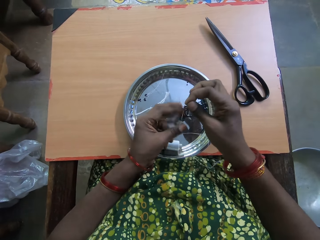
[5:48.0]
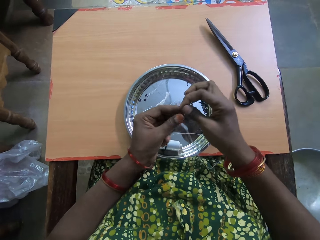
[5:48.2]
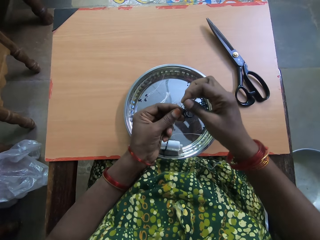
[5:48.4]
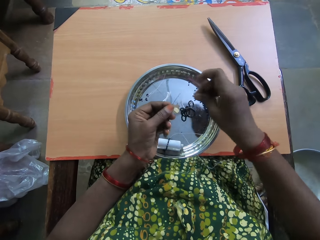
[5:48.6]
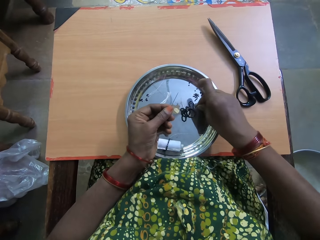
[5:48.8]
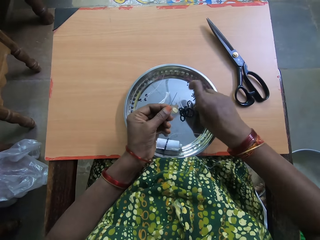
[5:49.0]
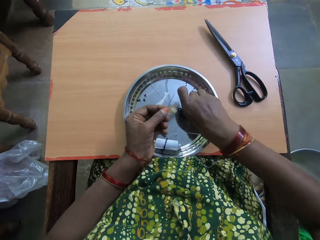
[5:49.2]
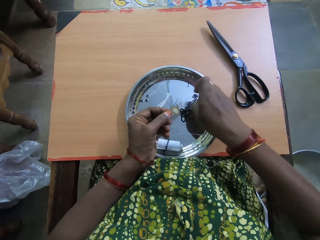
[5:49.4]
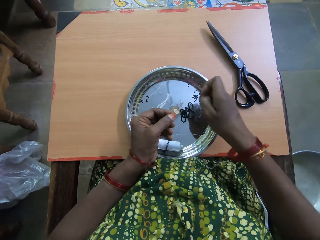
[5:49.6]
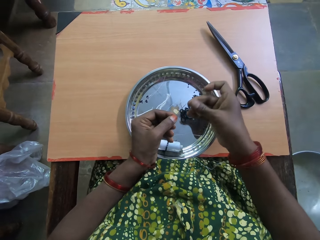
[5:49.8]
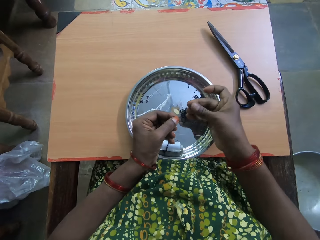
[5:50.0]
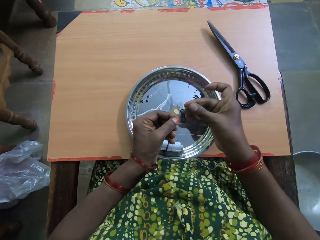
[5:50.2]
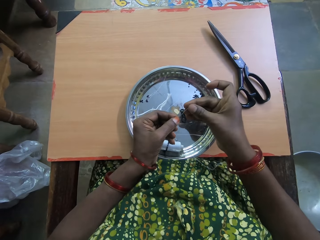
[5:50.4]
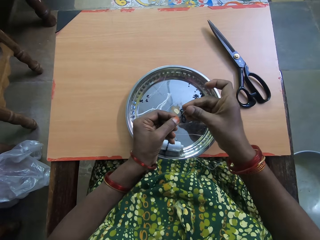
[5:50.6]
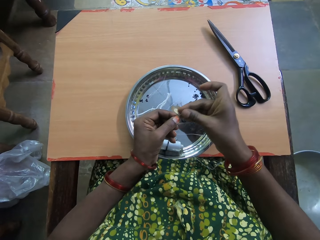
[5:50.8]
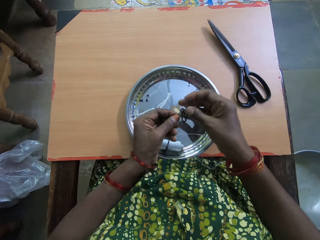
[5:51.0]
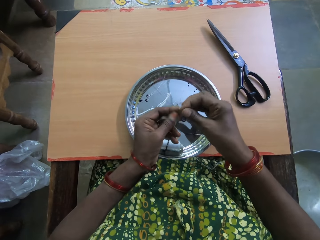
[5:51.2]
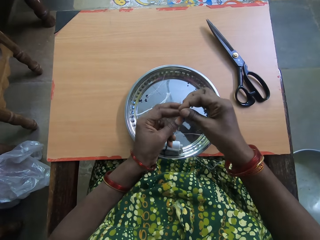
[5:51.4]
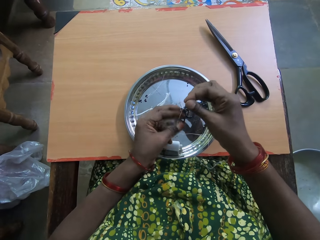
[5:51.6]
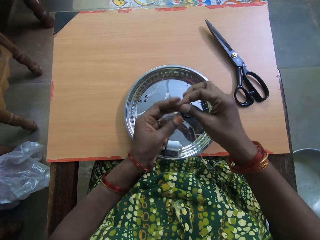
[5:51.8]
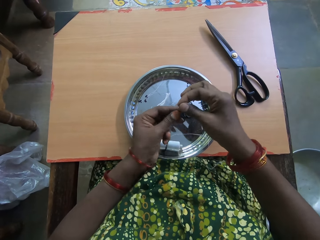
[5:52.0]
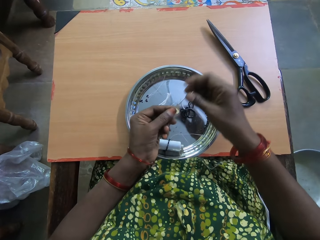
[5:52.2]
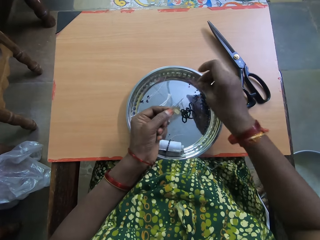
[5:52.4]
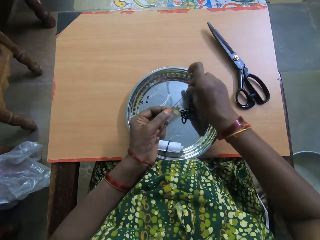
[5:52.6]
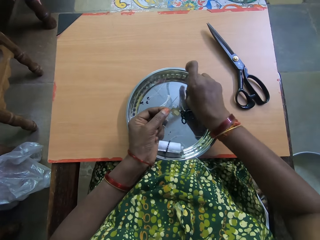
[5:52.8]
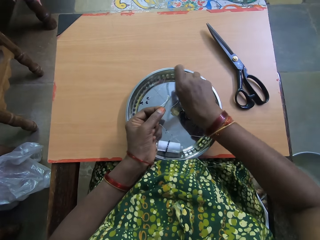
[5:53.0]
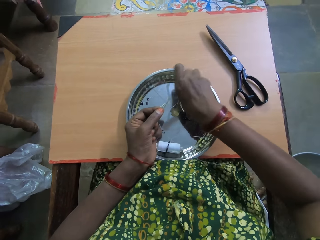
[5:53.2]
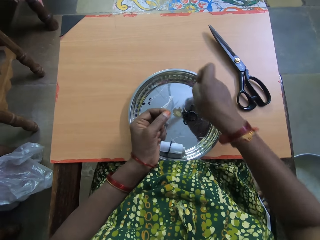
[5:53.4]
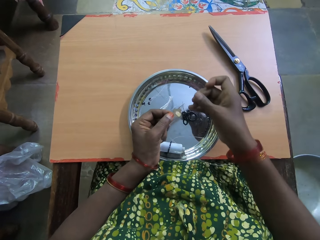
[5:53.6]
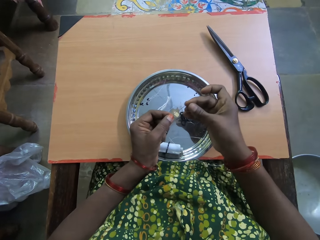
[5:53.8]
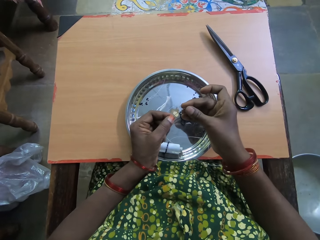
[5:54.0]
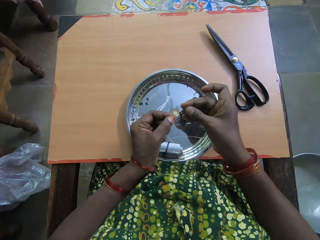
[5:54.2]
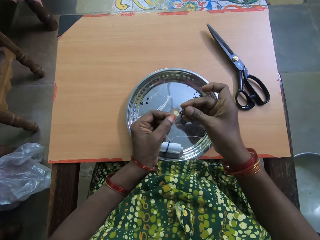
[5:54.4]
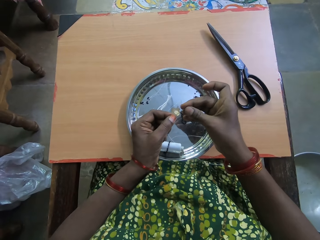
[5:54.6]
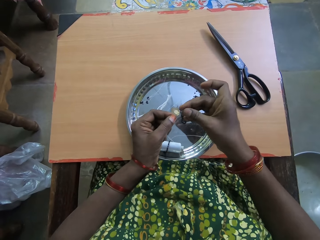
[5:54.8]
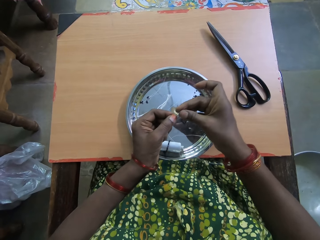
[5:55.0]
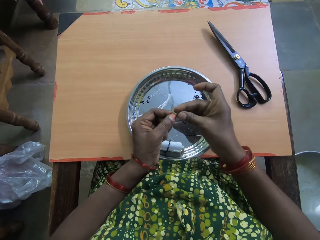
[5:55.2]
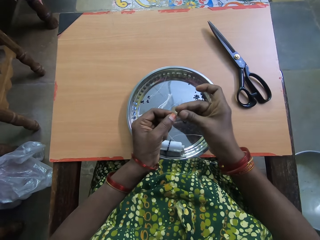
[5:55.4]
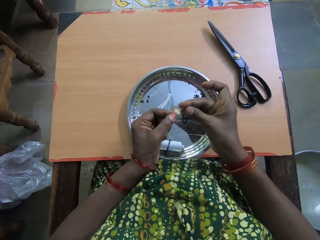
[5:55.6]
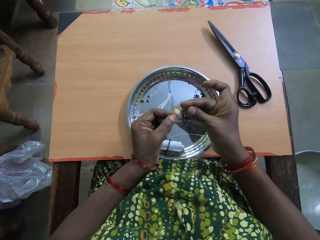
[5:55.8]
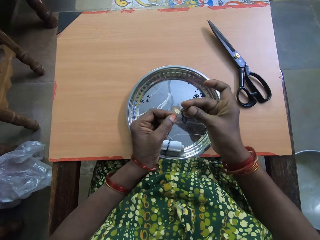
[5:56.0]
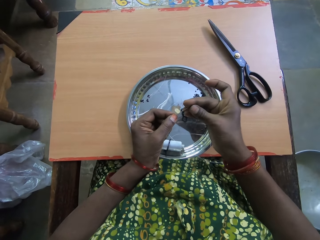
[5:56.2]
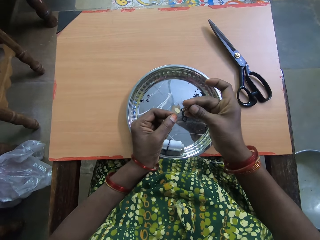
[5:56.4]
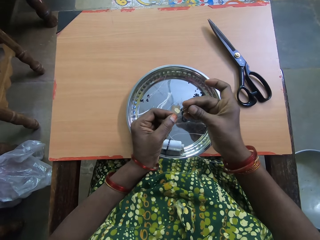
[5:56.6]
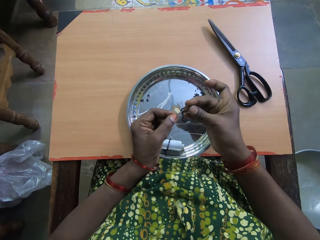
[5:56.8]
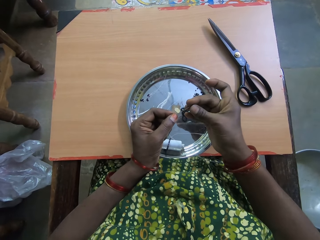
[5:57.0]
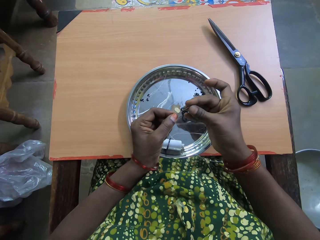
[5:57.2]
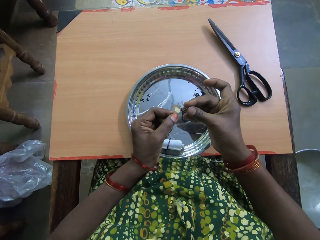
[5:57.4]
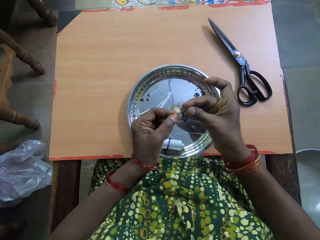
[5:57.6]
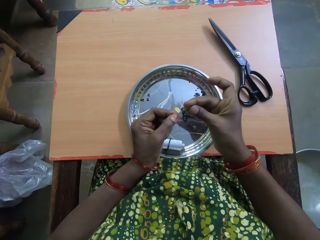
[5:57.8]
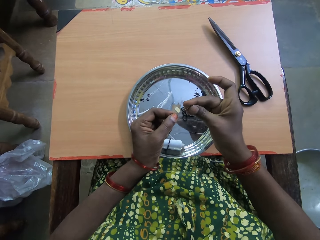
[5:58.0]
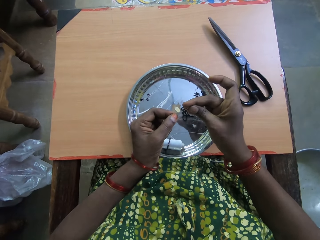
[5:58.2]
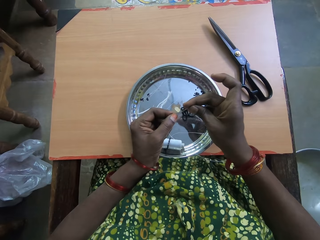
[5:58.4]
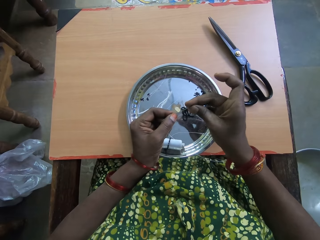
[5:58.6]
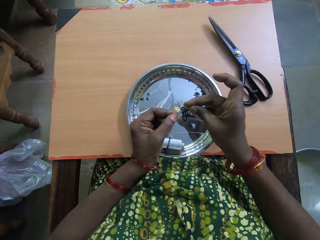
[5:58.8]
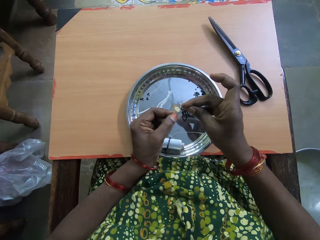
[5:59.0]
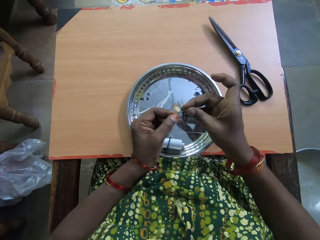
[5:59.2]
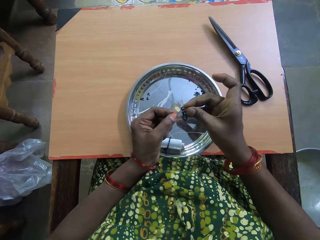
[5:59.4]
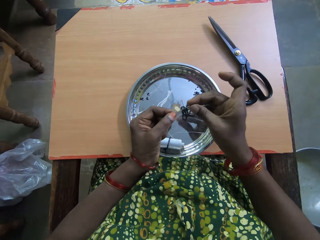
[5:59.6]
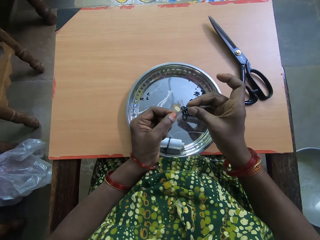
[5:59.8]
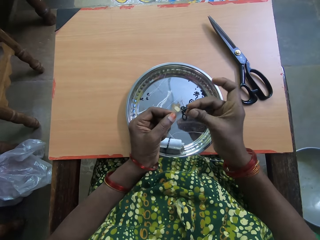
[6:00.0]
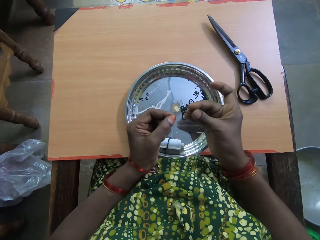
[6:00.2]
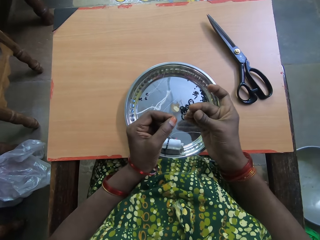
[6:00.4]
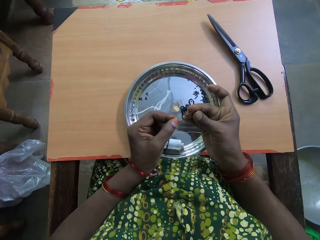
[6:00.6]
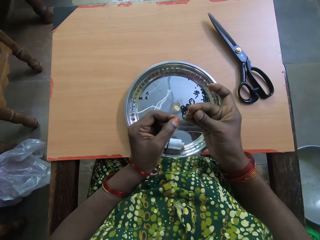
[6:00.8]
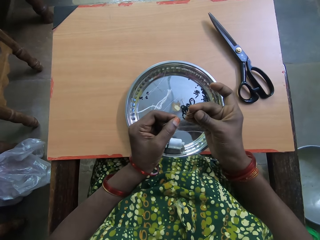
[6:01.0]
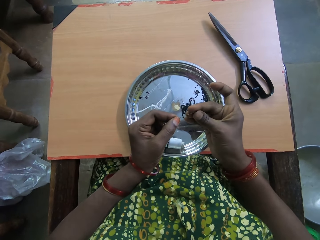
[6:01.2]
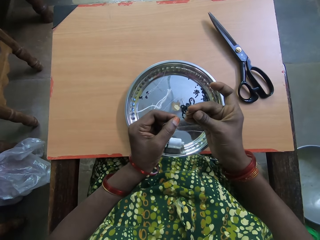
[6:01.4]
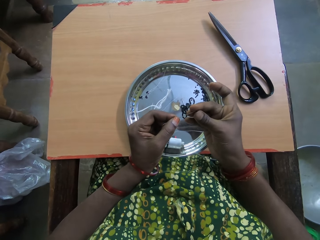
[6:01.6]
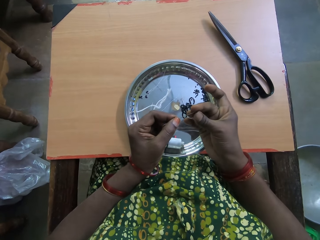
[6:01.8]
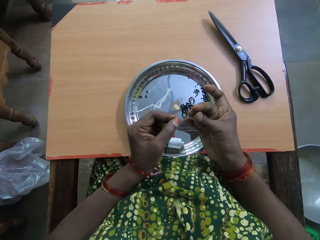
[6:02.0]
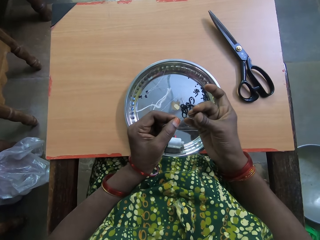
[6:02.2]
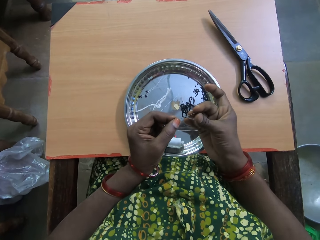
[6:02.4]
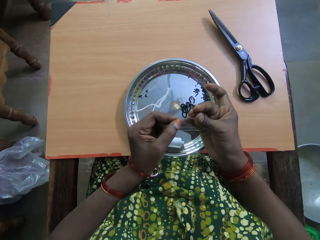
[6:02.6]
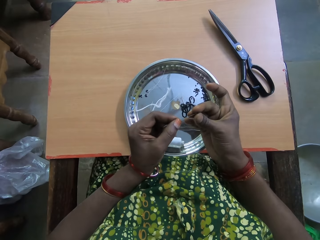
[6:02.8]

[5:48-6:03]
The camera wearer drags down the bead in the thread with her left hand. She picks up another bead from the tray on the table with her right hand. She inserts the bead into the thread with her right hand. She drags down the bead in the thread with her left hand. She picks up another bead from the tray on the table with her right hand. She puts the bead in the needle. She inserts the bead into the thread with her right hand.

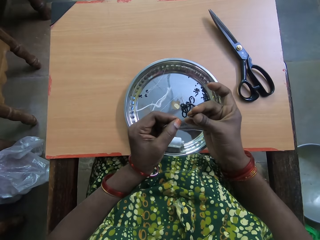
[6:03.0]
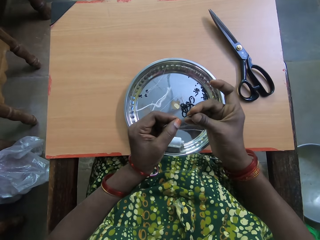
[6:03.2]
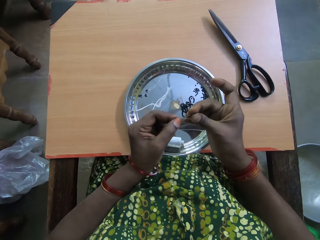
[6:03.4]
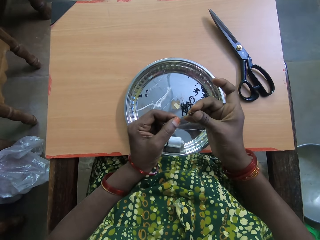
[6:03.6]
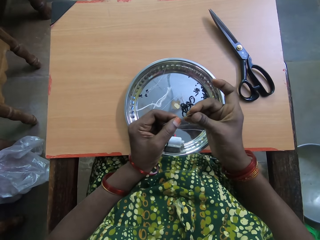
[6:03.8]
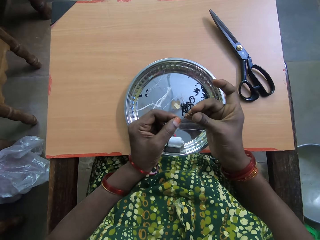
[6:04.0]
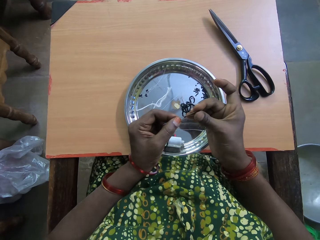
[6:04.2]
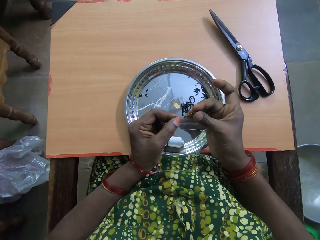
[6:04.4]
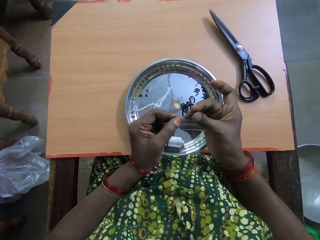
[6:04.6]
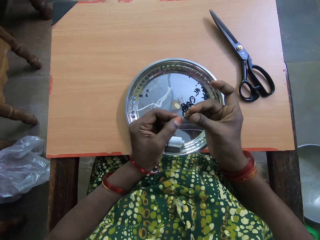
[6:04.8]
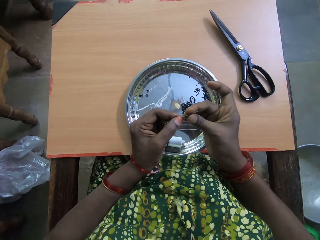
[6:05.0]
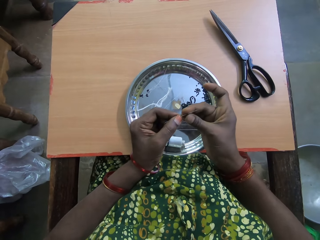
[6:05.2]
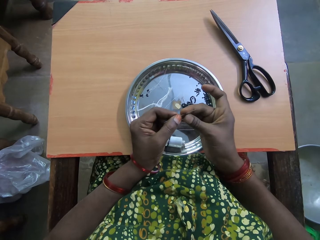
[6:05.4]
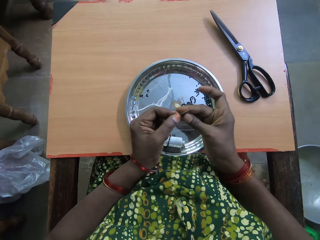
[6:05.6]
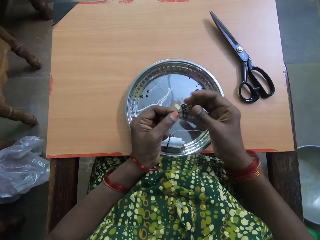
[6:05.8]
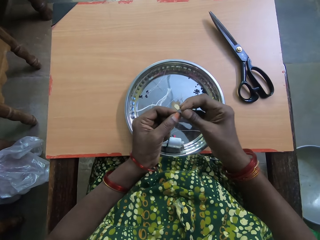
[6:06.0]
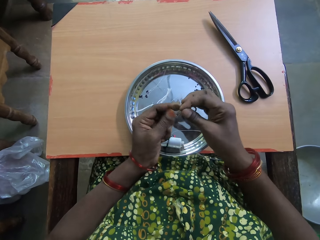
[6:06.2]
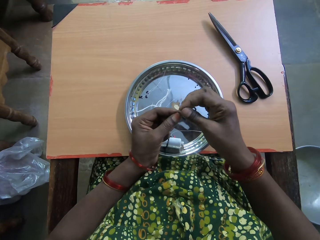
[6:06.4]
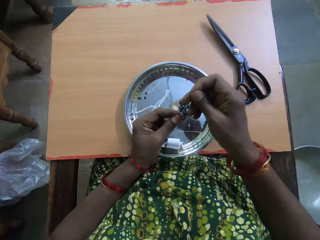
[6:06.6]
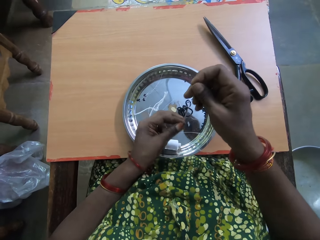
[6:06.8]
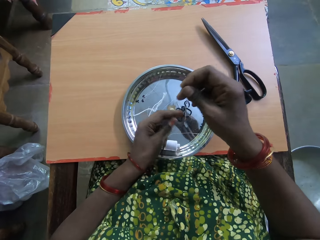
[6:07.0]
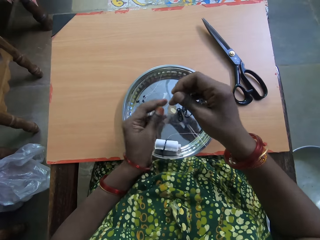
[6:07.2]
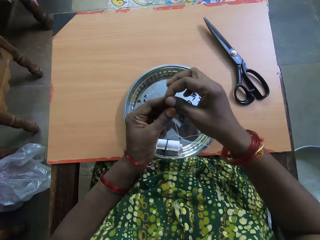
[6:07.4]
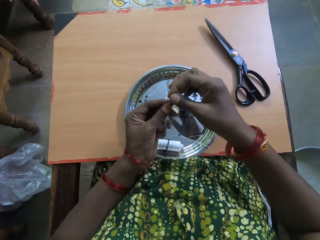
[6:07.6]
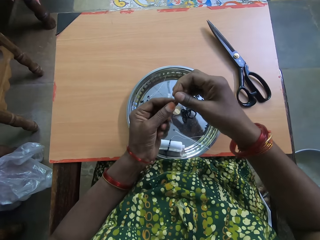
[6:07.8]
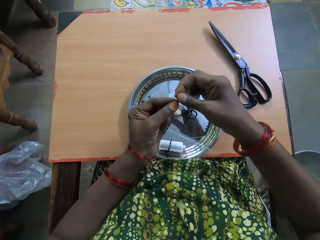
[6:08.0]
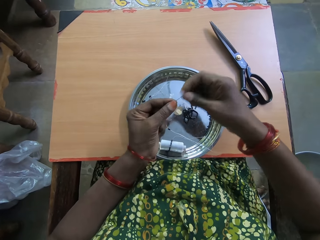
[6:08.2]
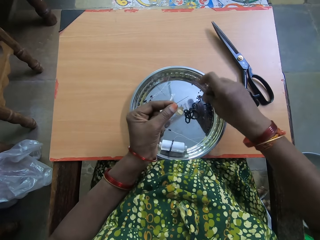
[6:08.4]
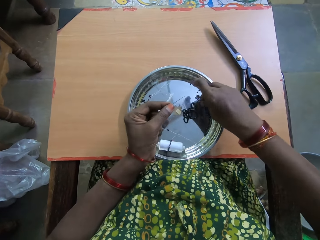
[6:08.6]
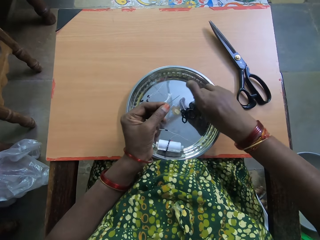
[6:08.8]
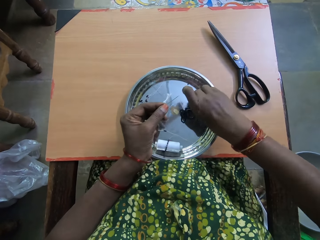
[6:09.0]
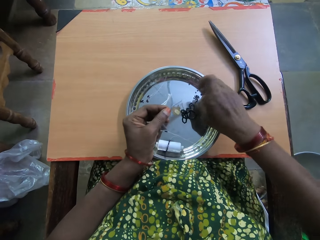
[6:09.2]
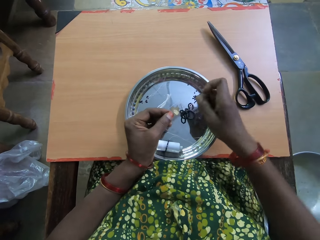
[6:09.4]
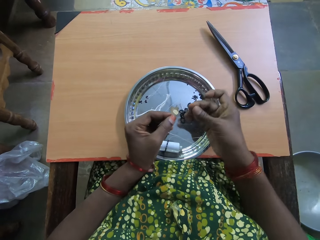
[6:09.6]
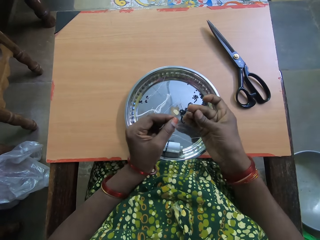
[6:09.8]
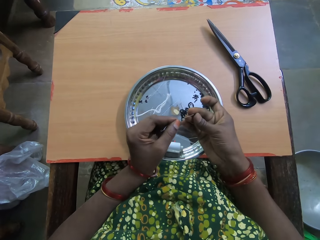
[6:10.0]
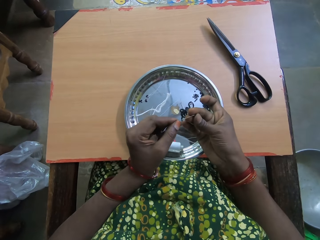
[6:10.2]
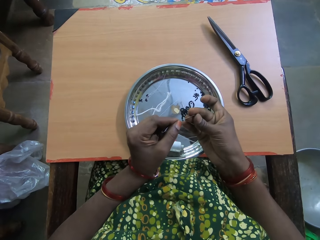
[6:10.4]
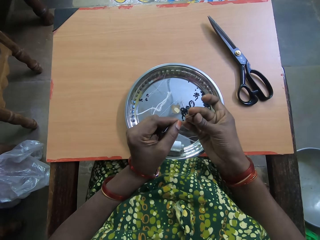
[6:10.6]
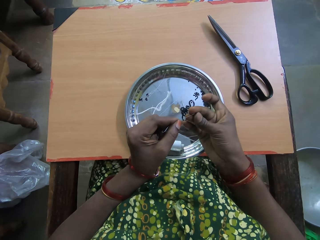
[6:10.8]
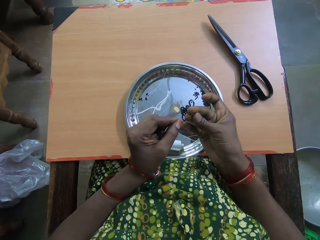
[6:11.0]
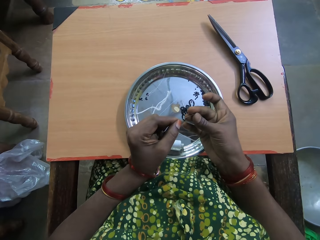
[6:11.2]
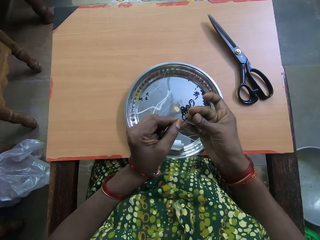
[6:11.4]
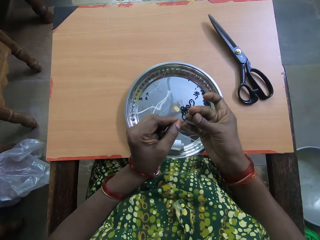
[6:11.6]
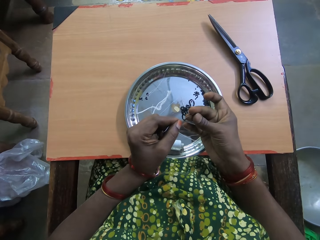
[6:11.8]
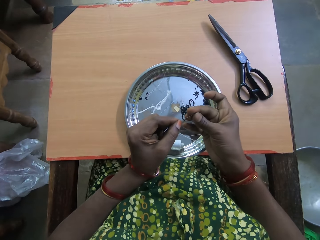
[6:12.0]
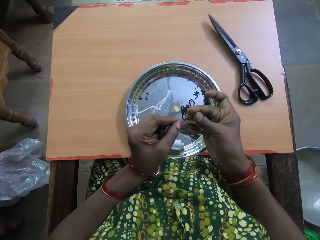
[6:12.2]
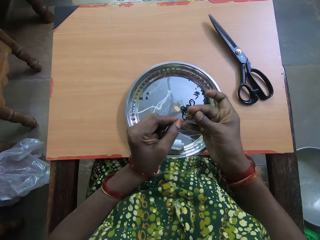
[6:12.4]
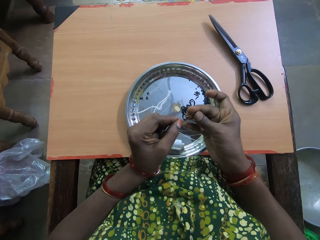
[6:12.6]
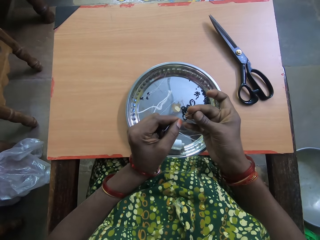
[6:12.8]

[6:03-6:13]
The camera wearer drags down the bead in the thread with her left hand. She picks up another bead from the tray on the table with her right hand. She inserts the bead into the thread with her right hand.
